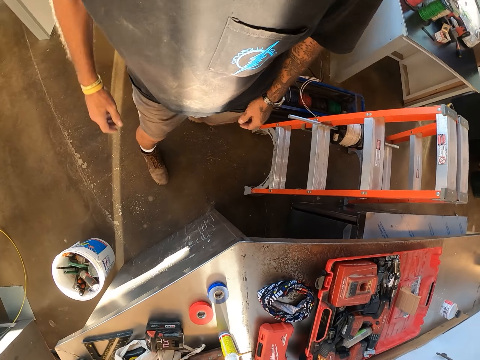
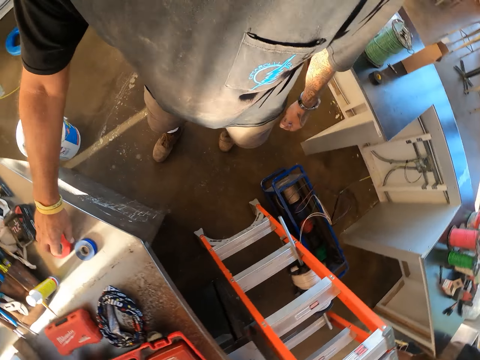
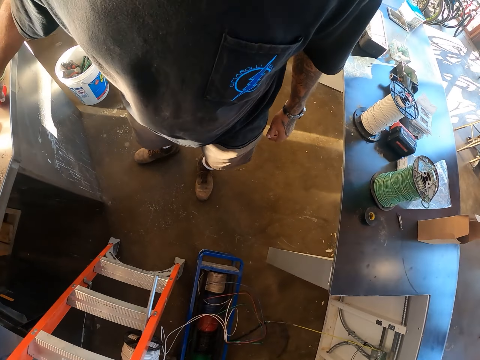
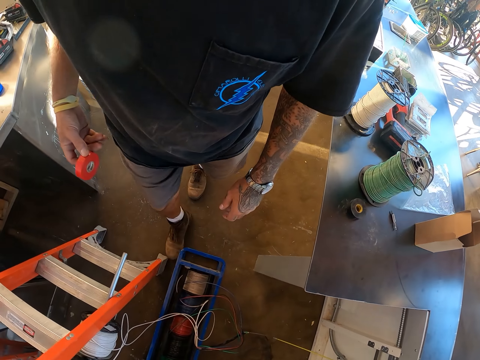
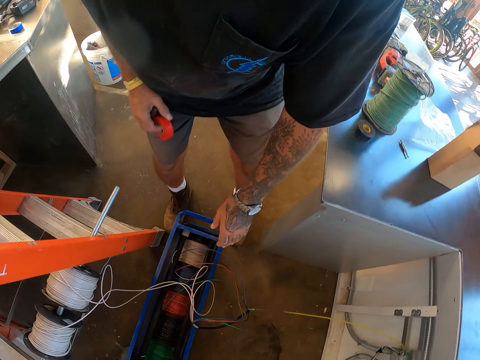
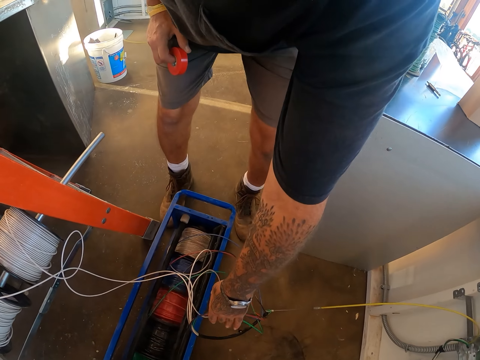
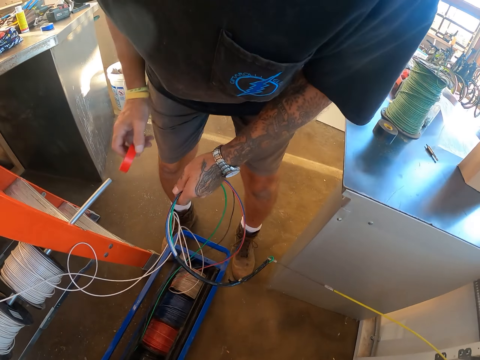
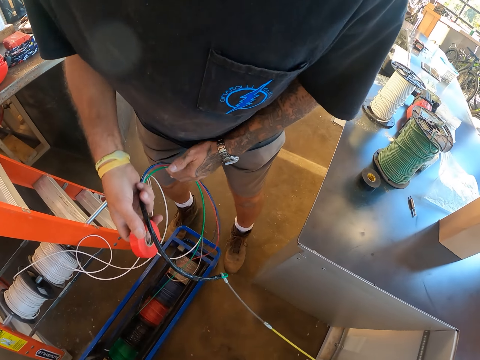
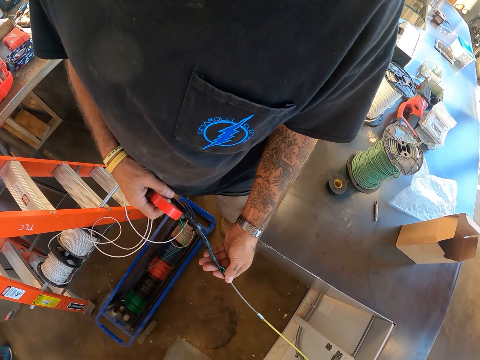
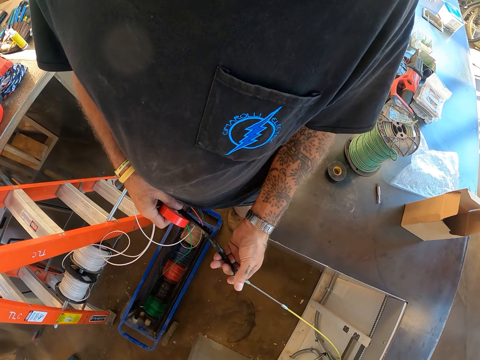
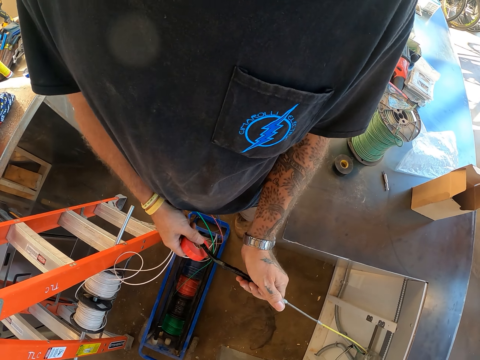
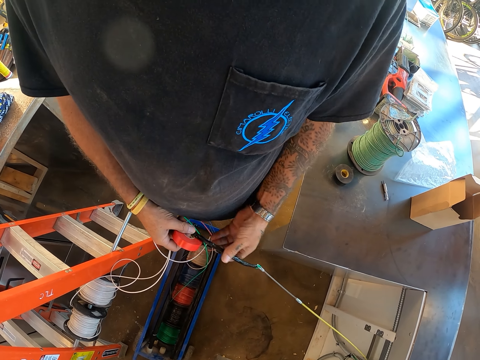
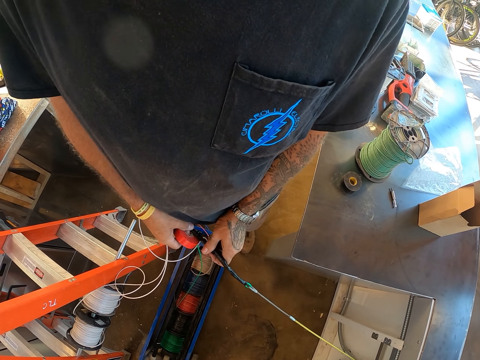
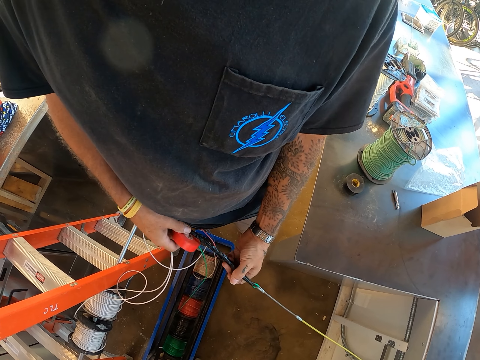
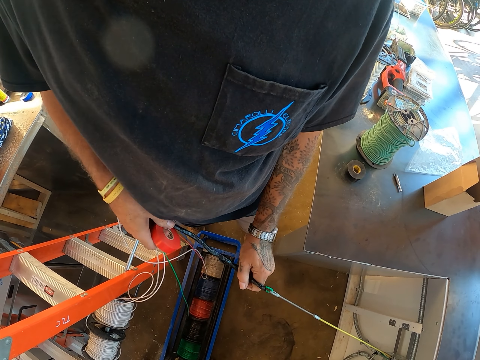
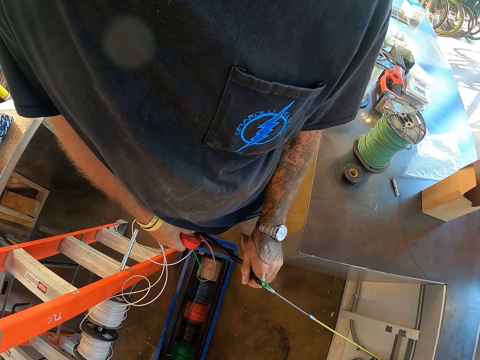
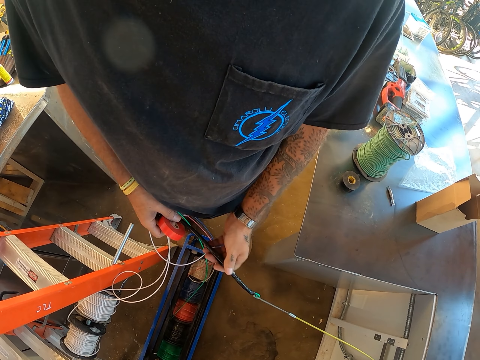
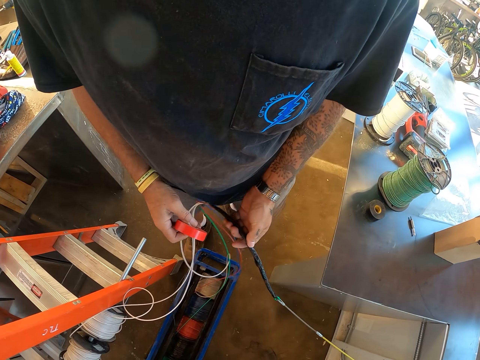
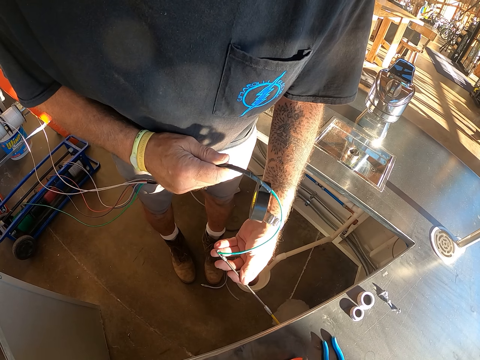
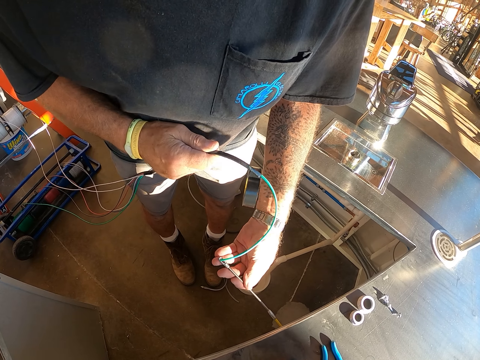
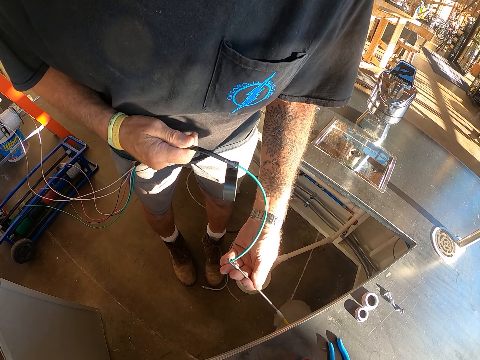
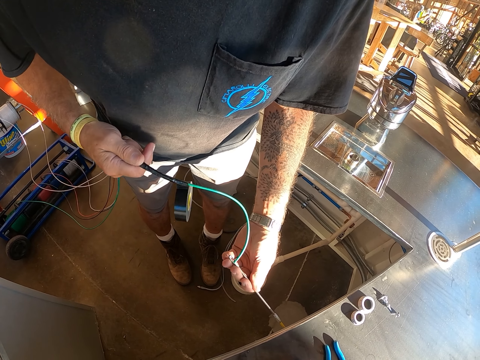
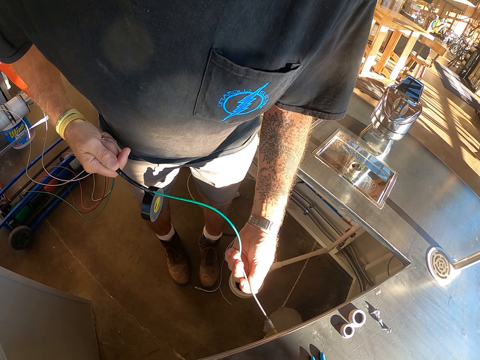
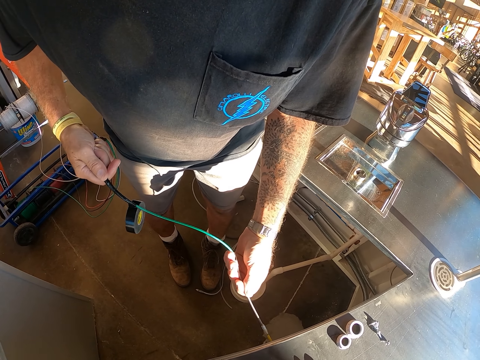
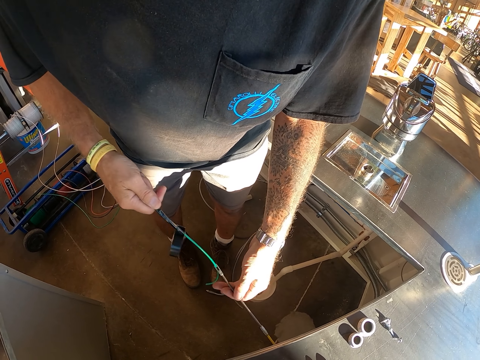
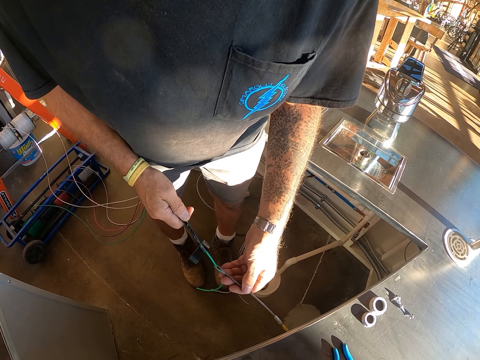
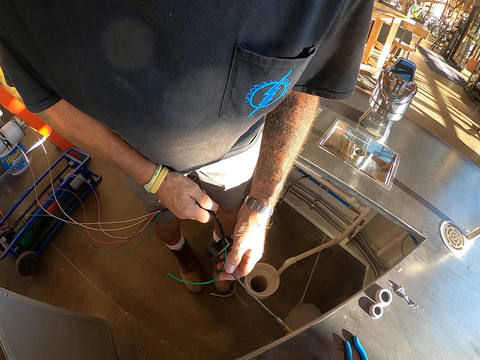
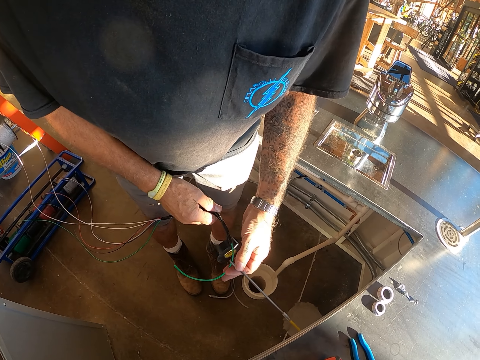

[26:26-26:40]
The camera wearer walks around. They pick up the red tape on the counter. They pick up the wire or cables held together, check the cables, and adjust the cable. They put the wire through a hole in the cable.

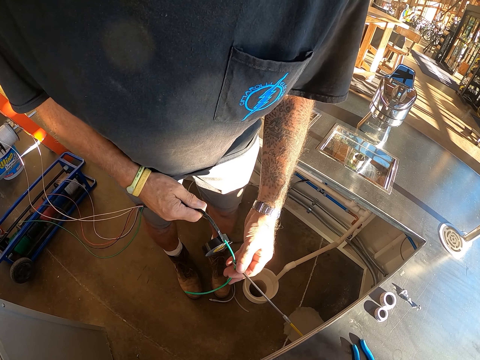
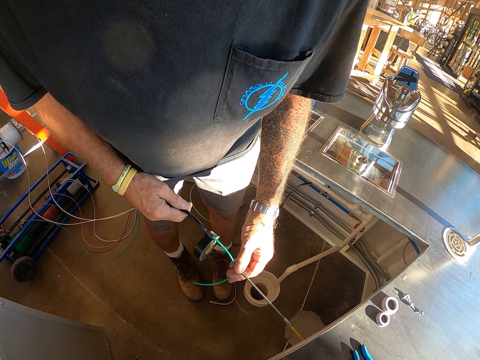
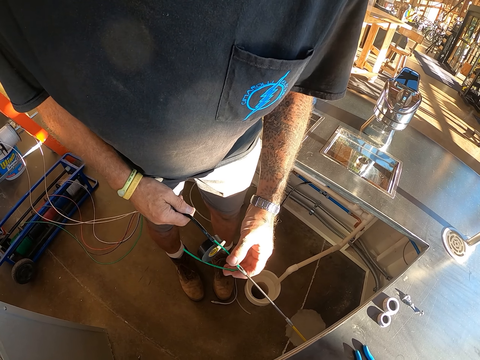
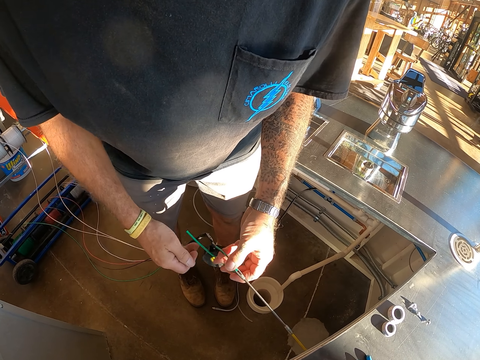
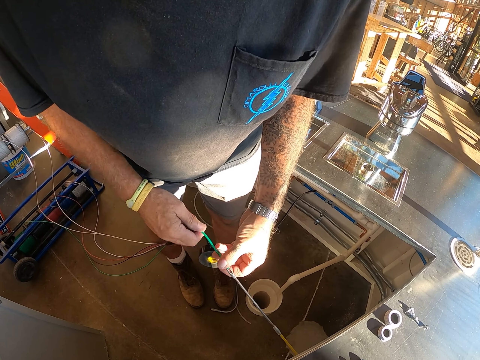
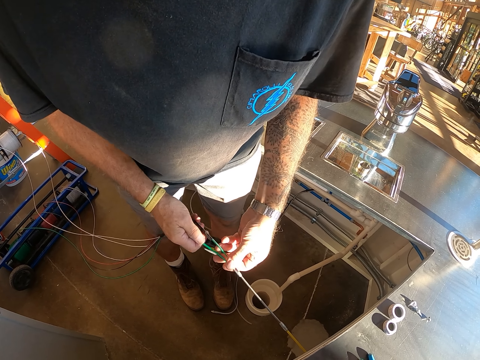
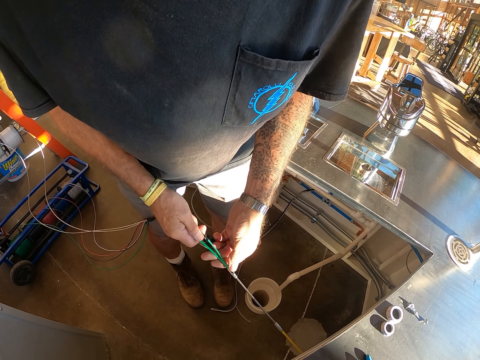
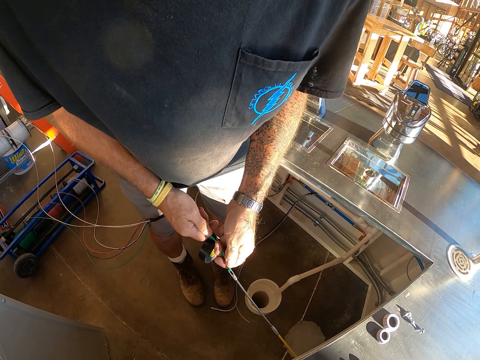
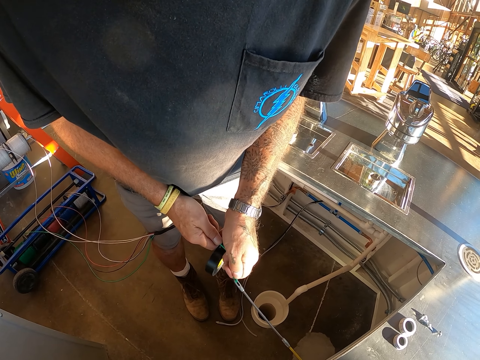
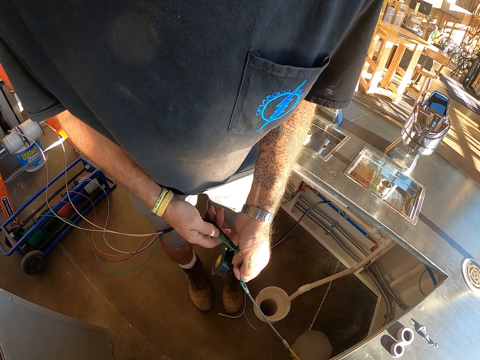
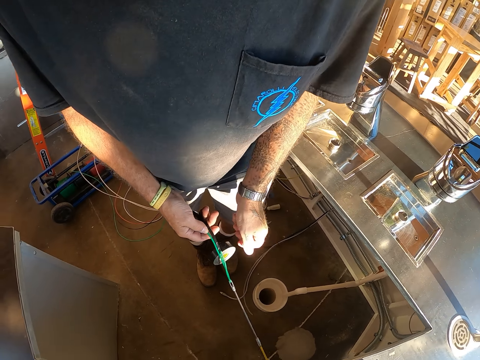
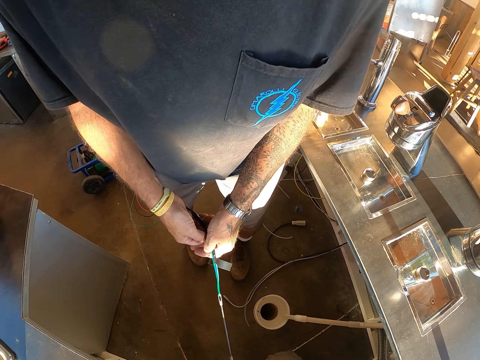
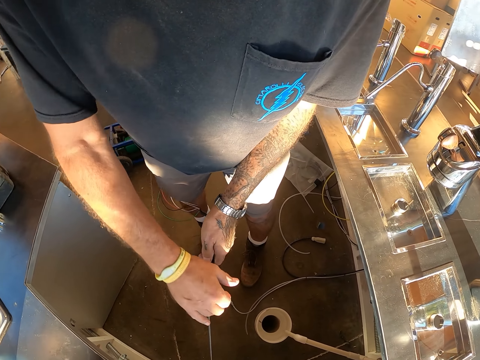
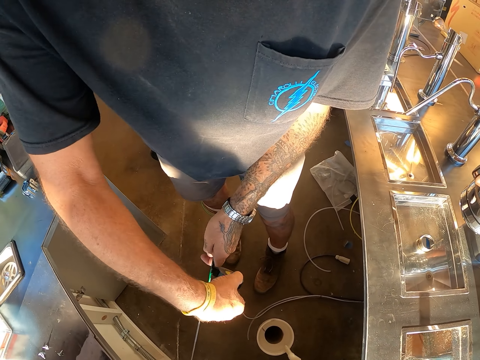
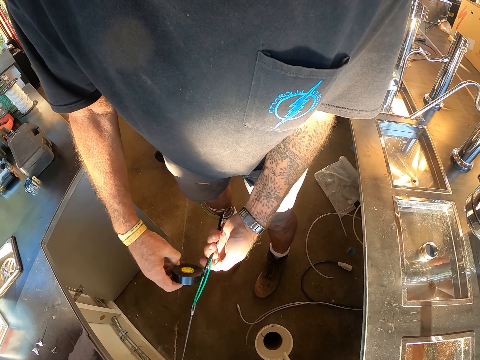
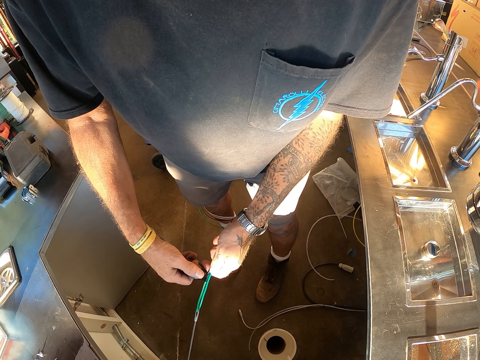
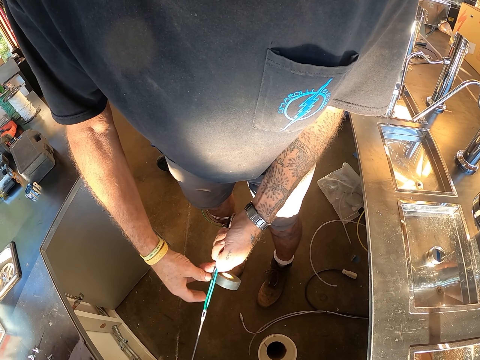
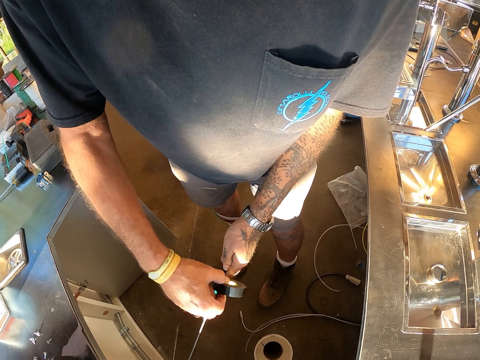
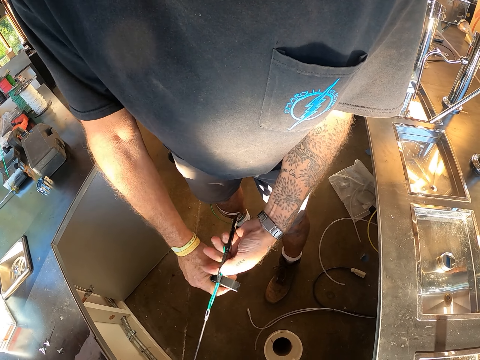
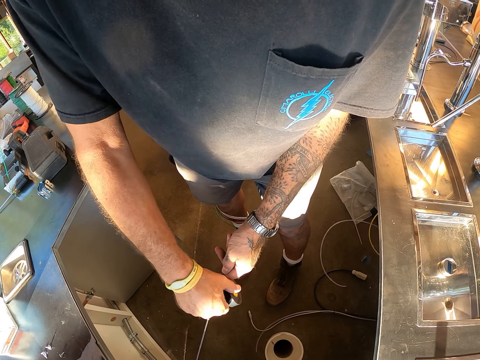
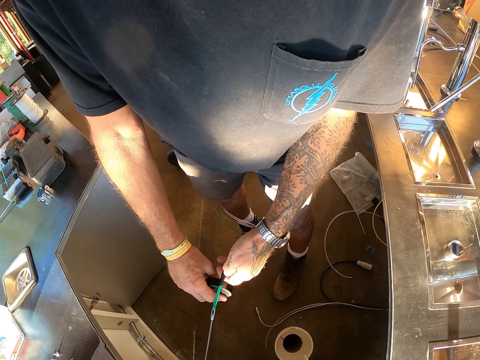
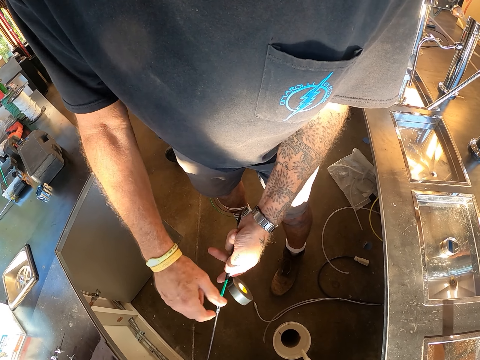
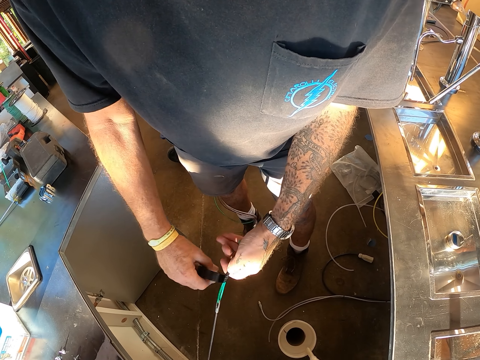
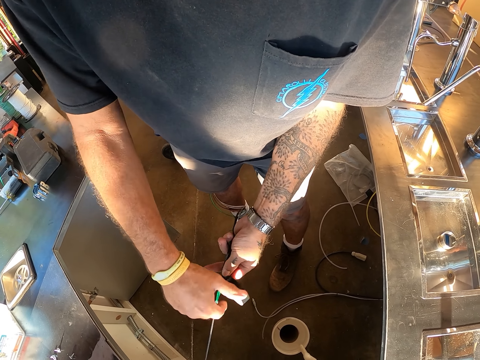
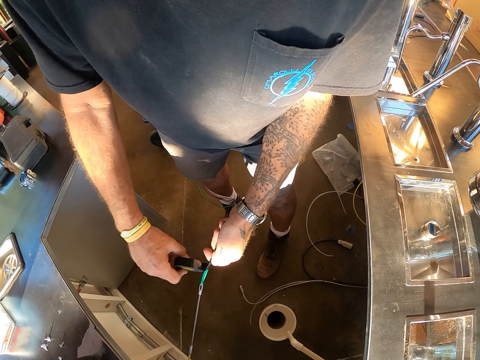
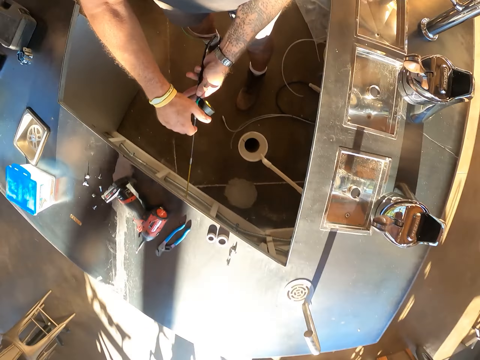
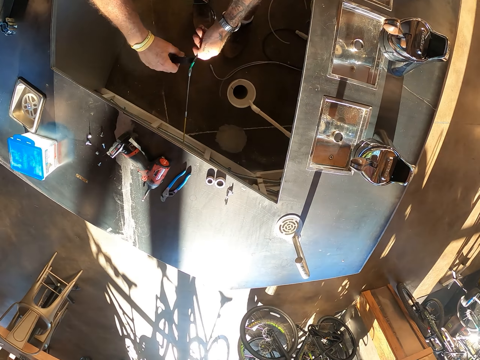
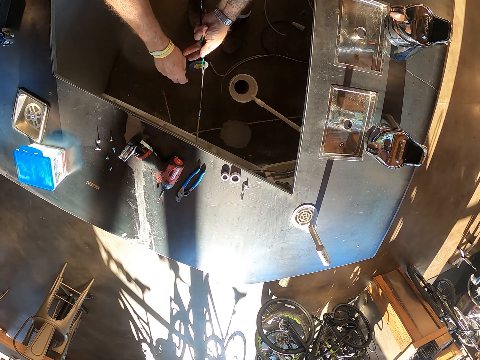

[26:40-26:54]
The camera wearer pulls the wire and folds the cable. They put black tape around the cable joining them together.
